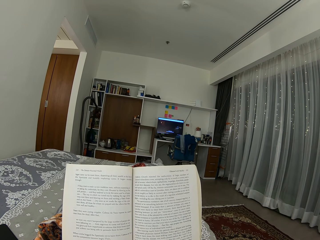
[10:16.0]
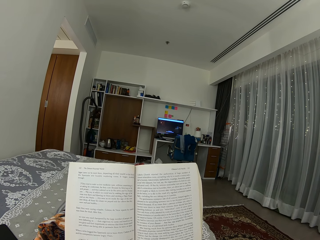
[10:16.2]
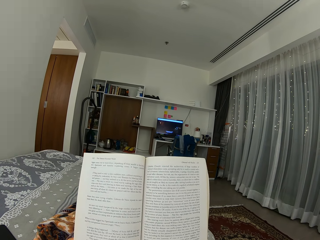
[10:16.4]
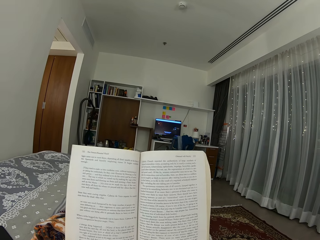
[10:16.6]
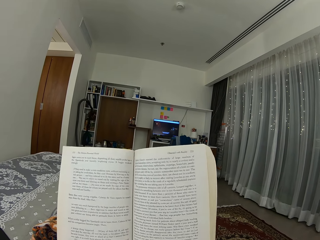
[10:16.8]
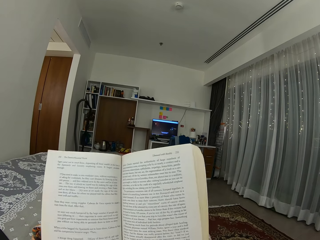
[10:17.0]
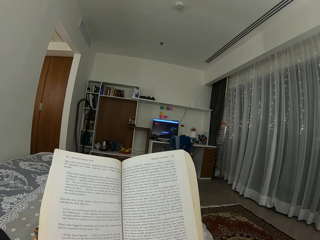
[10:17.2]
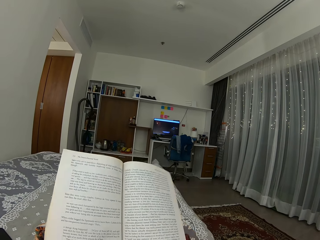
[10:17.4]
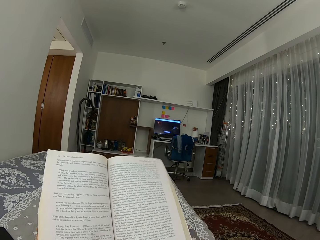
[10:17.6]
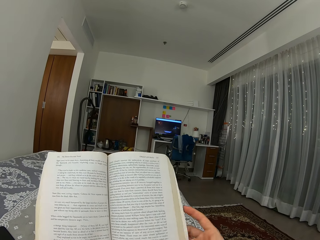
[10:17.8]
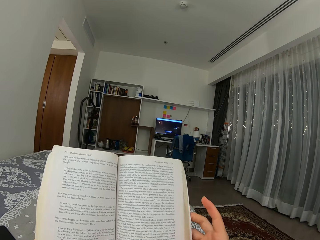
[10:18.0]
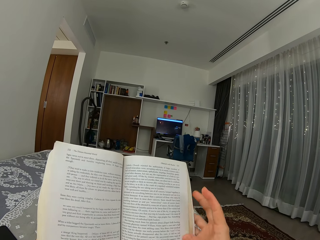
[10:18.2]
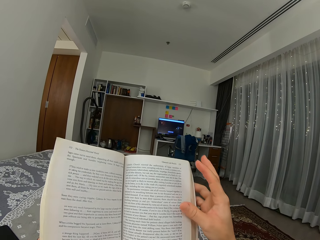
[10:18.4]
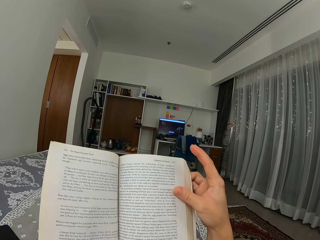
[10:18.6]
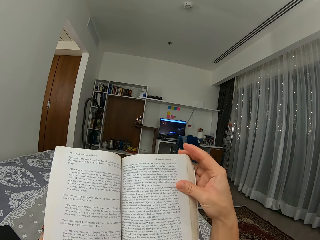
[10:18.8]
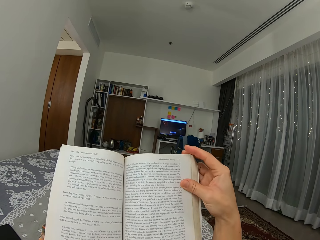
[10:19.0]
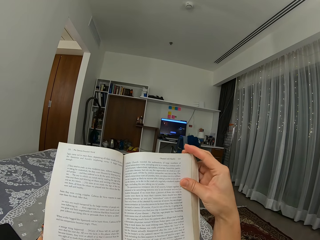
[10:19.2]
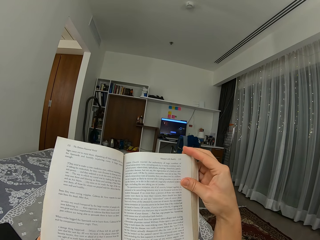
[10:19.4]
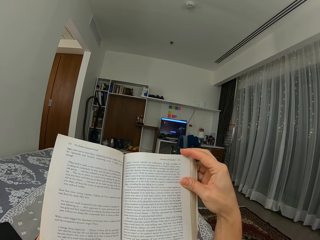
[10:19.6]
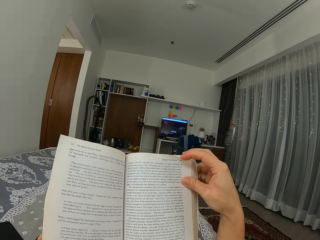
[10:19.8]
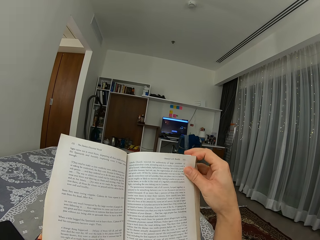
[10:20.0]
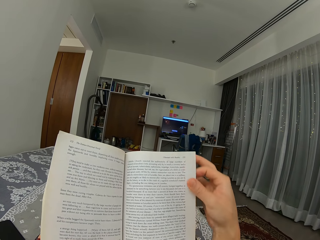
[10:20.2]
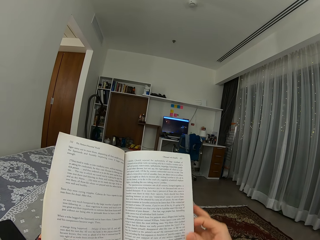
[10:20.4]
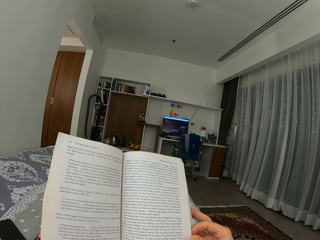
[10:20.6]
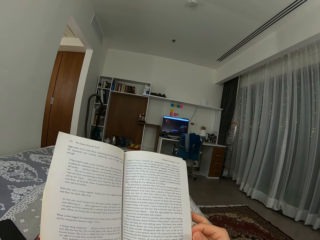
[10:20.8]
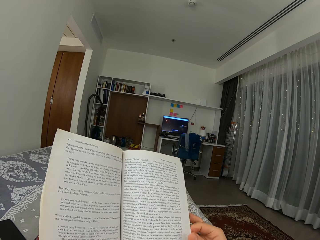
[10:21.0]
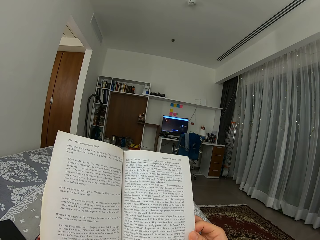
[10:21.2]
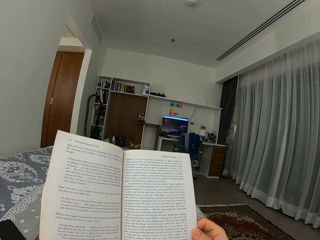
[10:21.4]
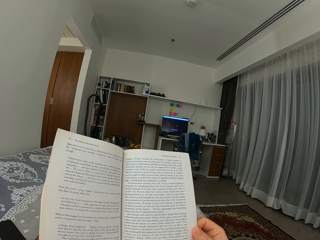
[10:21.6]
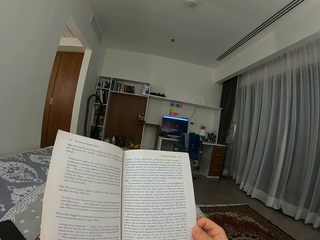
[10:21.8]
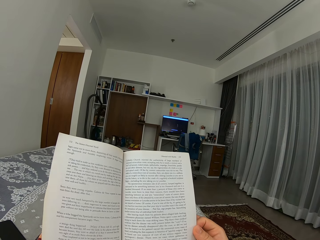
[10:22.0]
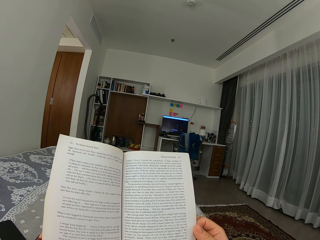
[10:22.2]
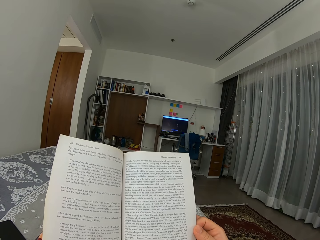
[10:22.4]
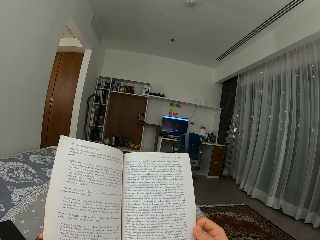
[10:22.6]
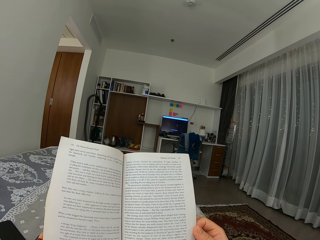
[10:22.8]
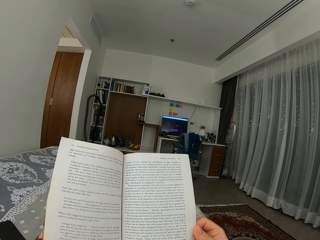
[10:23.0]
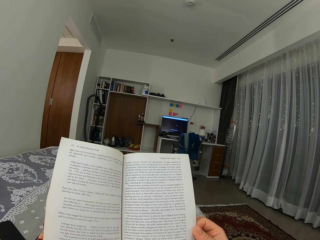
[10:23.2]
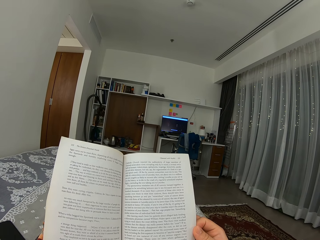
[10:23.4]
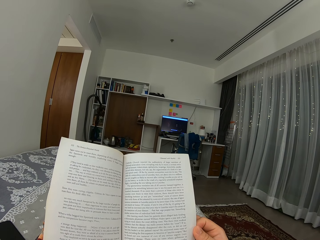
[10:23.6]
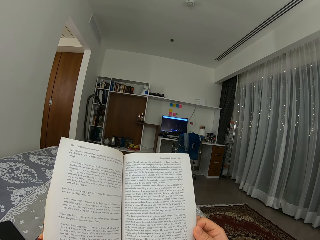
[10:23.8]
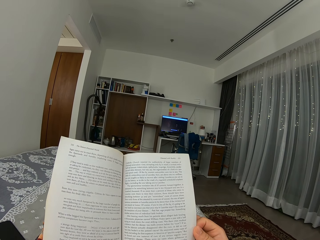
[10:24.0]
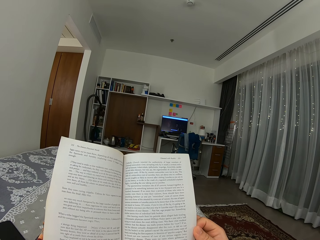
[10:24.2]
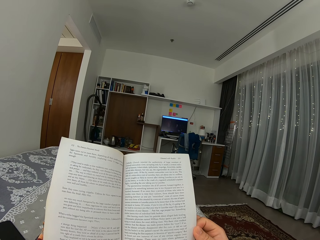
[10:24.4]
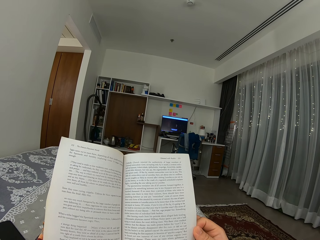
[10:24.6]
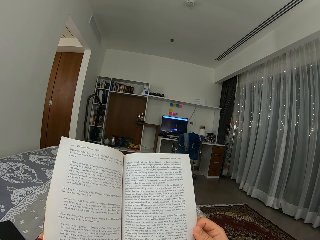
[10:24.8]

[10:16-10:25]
The camera wearer adjusts the novel. She opens another page of the novel with her right hand.

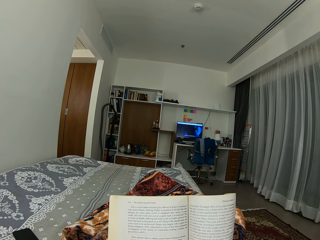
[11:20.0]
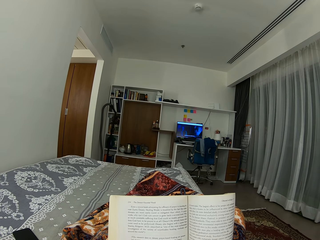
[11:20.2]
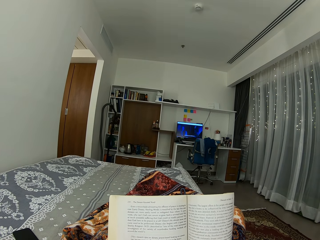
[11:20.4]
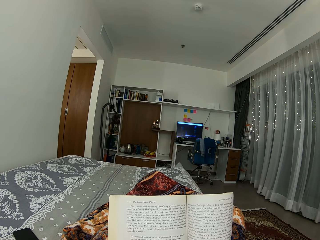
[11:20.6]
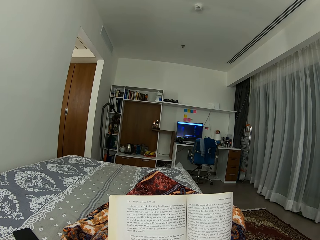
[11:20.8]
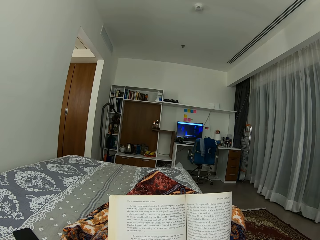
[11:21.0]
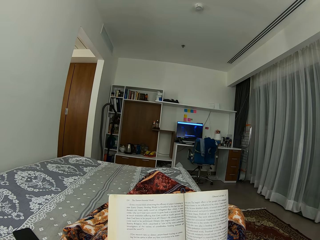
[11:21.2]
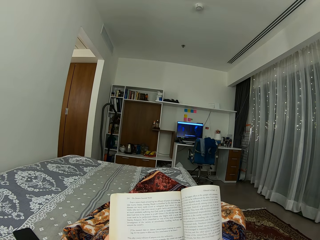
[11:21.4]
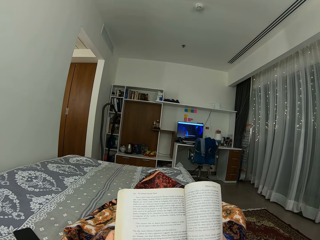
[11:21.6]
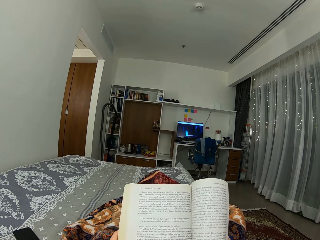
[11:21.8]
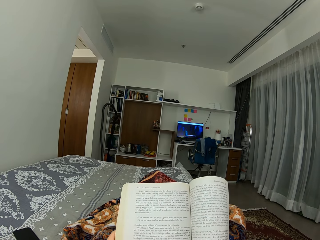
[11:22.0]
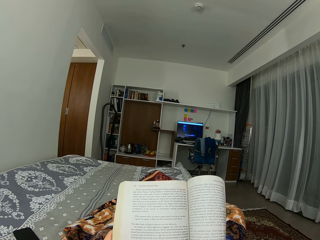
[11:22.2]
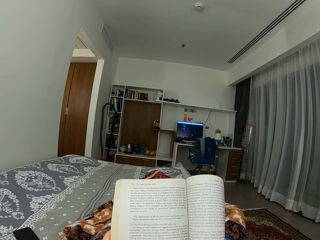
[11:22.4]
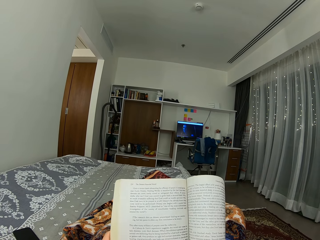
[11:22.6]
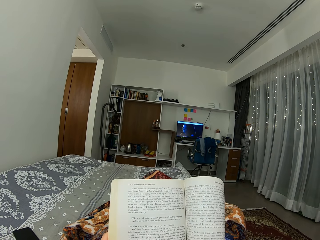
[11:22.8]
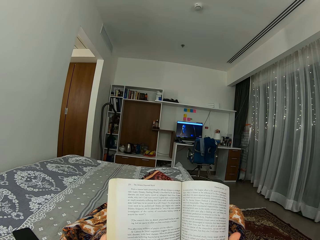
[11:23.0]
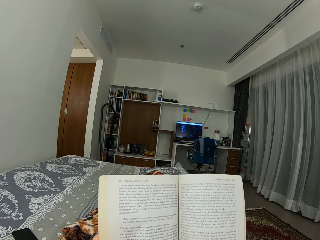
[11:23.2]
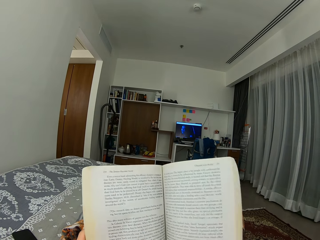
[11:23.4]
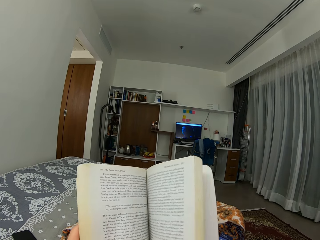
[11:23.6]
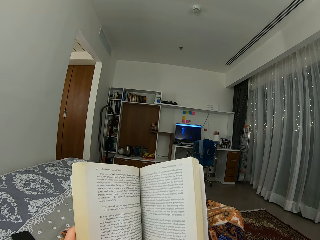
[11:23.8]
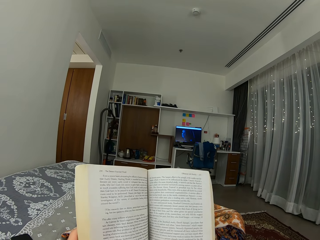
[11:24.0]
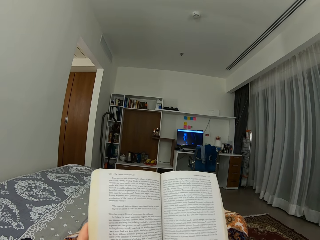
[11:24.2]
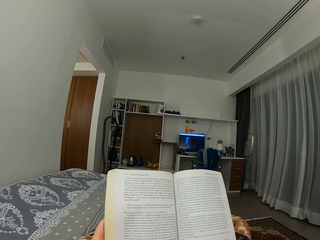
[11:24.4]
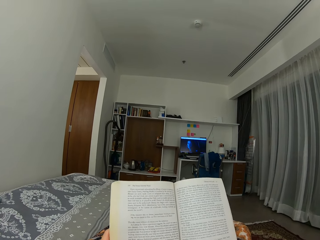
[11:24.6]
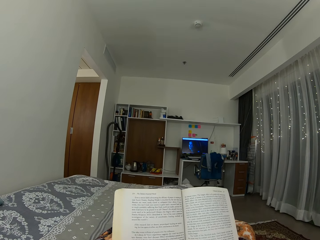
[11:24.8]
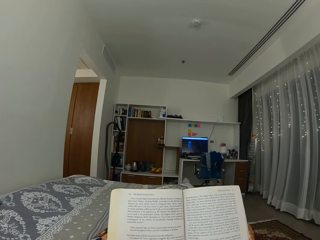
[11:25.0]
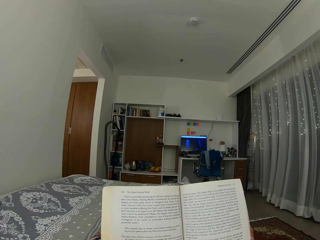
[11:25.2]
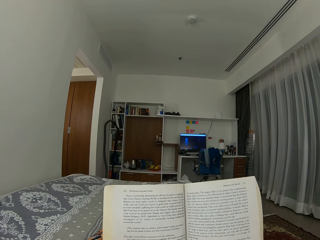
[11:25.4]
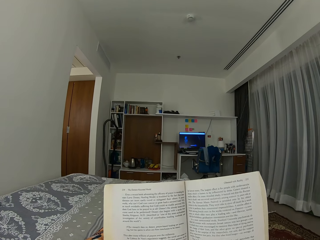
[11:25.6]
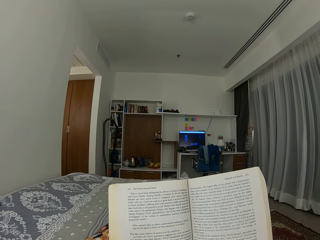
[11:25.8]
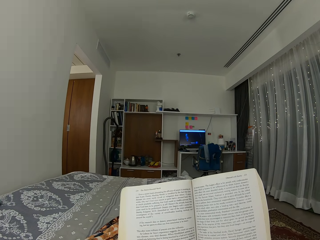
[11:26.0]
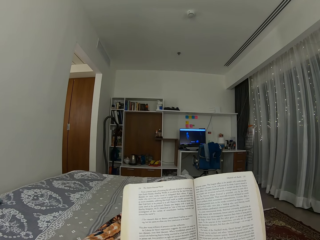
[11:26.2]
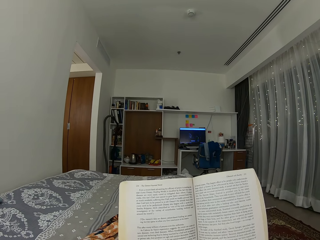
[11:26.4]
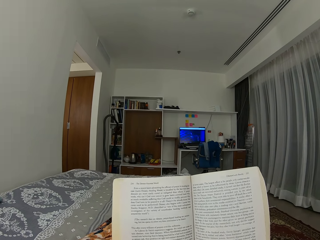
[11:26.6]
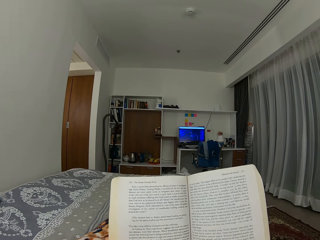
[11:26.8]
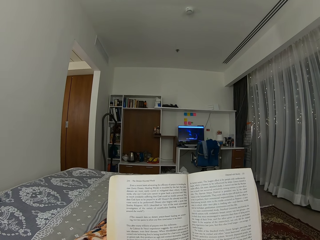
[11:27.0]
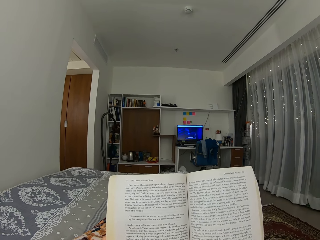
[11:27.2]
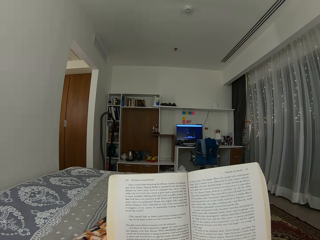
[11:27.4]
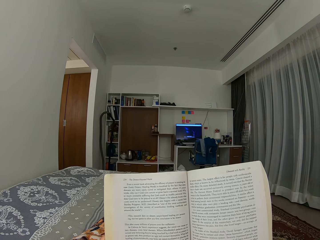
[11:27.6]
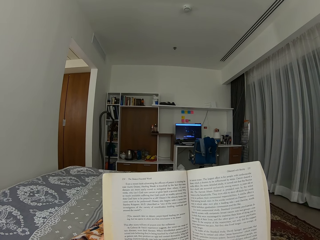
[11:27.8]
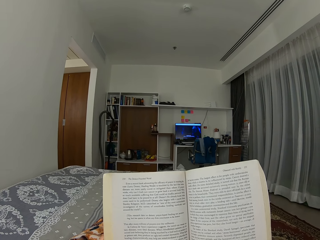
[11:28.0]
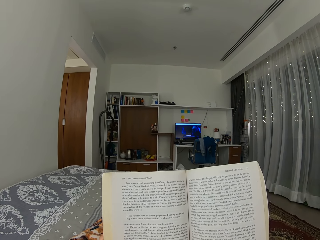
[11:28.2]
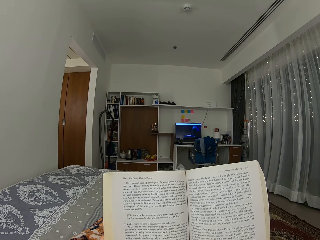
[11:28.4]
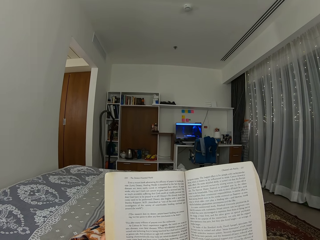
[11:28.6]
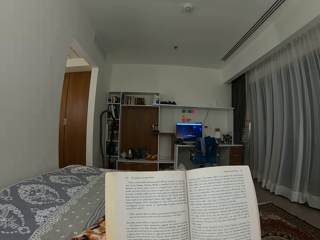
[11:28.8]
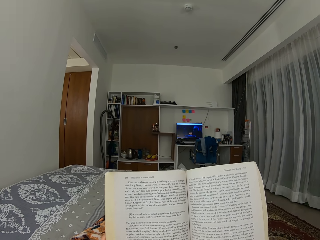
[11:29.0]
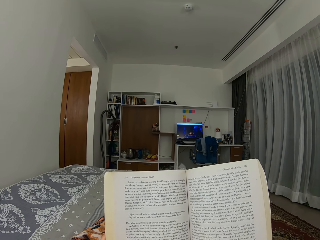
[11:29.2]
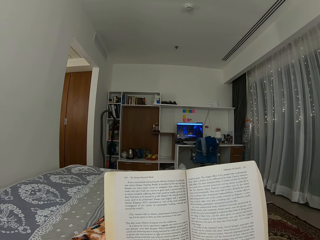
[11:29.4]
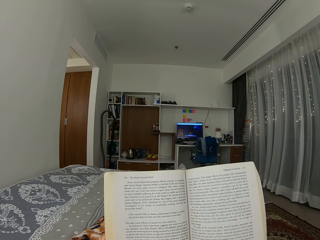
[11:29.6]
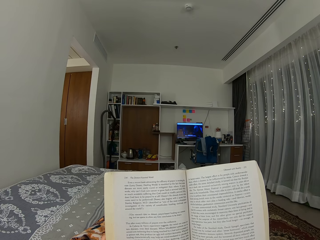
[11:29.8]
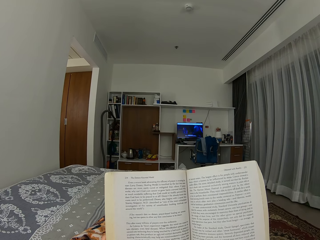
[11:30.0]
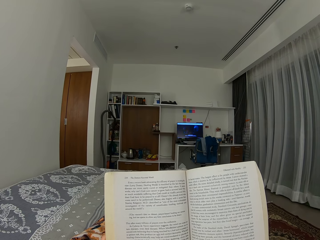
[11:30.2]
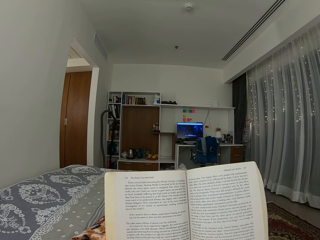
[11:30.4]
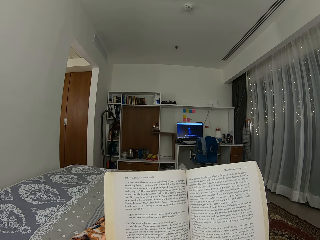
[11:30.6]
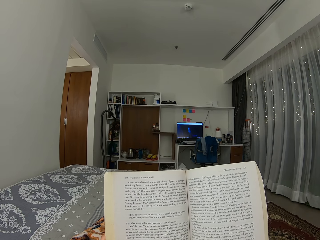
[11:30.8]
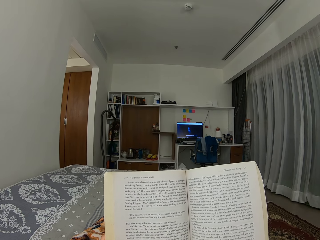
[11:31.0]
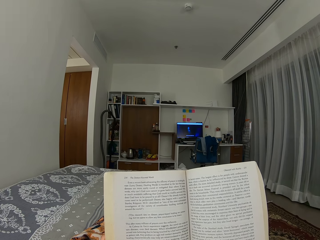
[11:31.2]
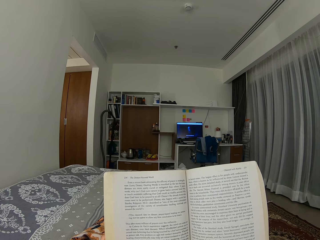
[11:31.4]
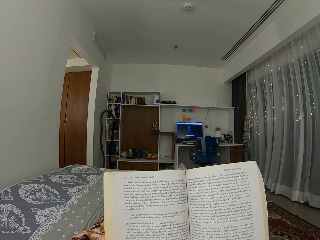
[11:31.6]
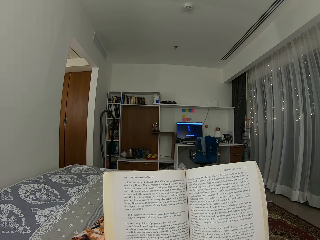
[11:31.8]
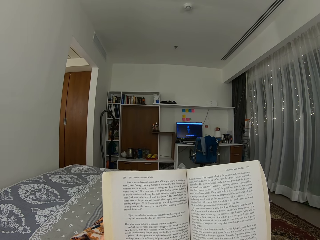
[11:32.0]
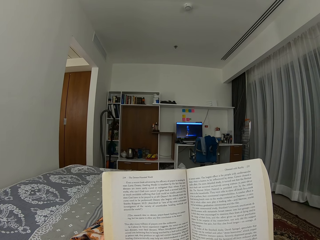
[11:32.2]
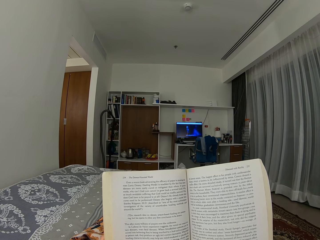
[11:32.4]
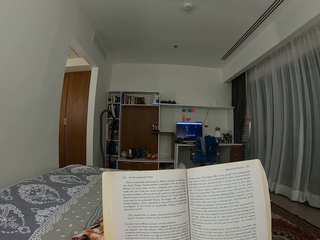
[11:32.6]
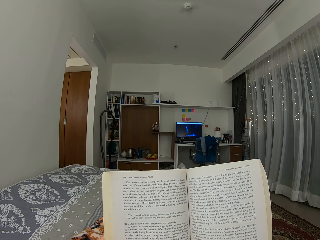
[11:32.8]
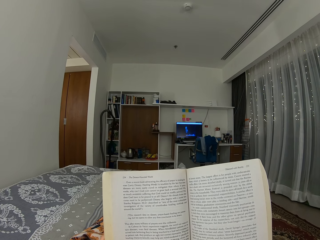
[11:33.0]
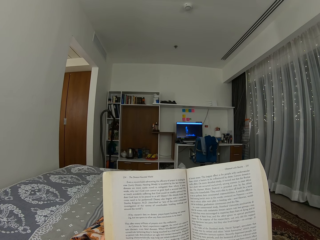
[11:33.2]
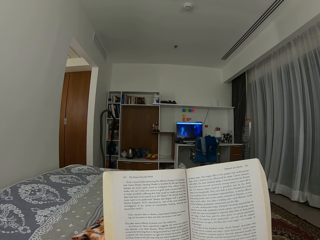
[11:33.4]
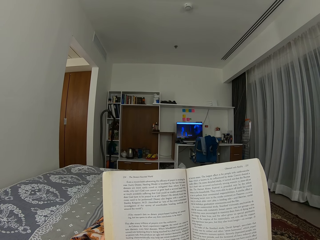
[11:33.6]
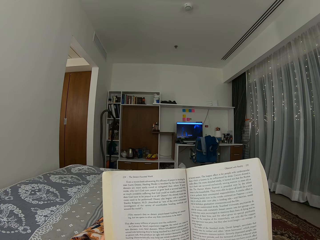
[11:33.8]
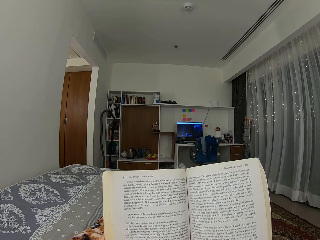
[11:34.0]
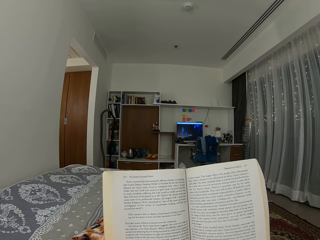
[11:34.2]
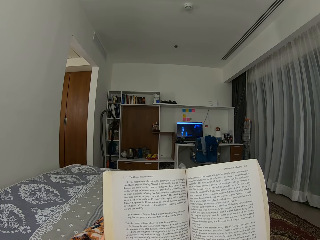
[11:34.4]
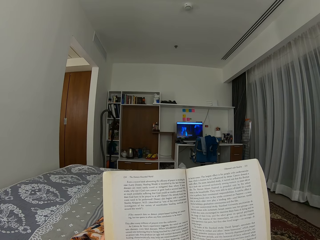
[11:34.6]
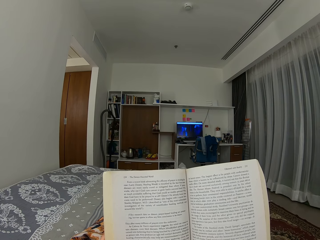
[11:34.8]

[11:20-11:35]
The camera wearer adjusts the novel. They unfold the novel. They read the novel.
